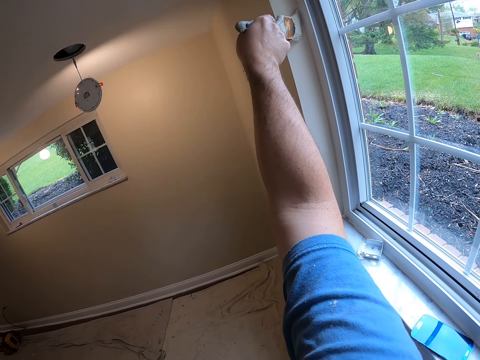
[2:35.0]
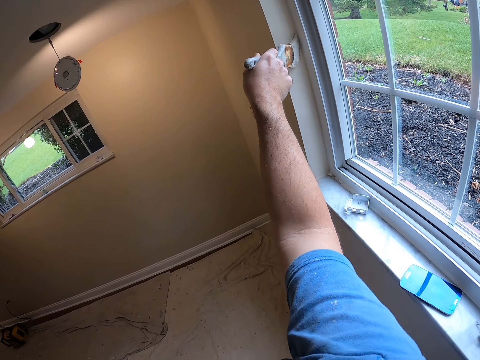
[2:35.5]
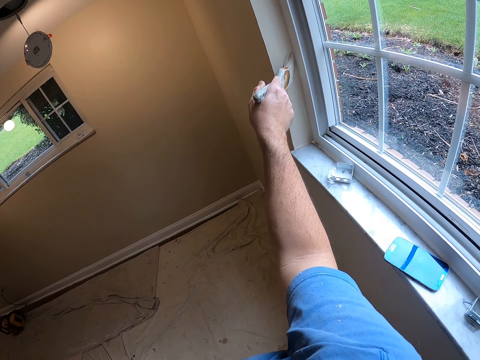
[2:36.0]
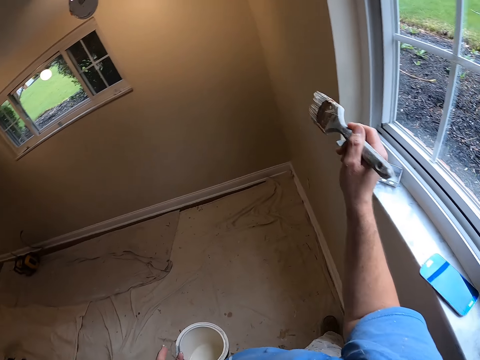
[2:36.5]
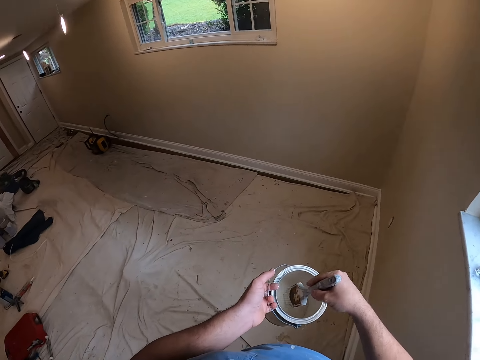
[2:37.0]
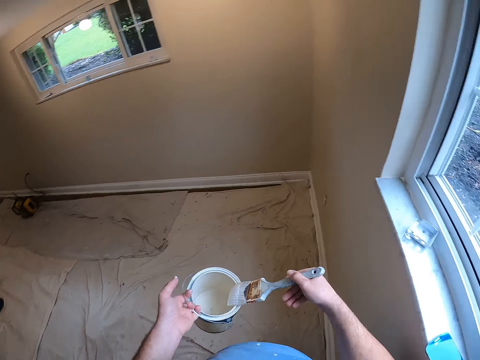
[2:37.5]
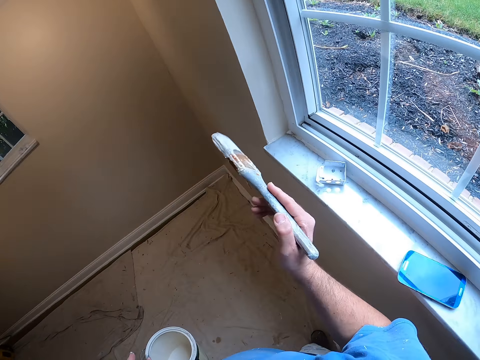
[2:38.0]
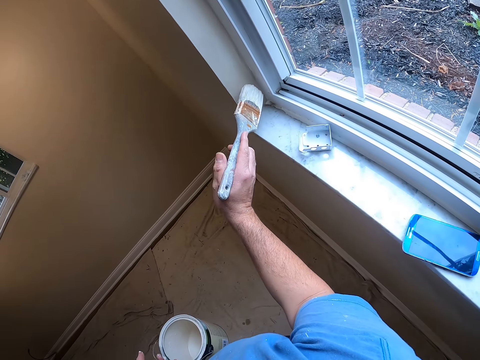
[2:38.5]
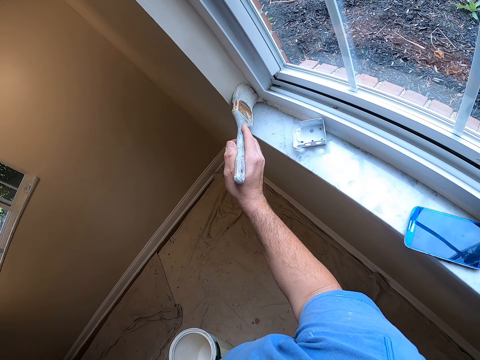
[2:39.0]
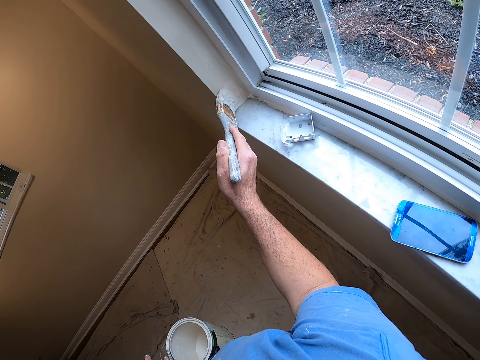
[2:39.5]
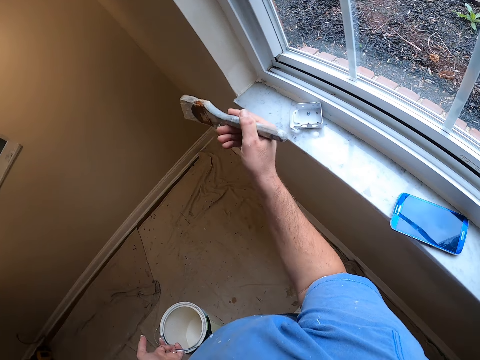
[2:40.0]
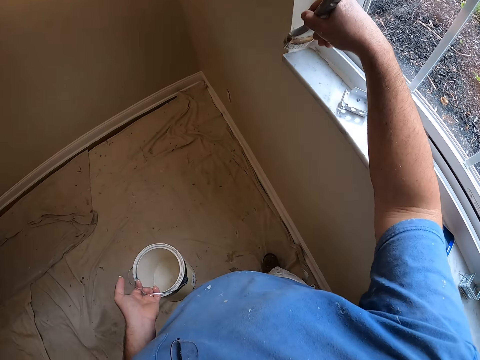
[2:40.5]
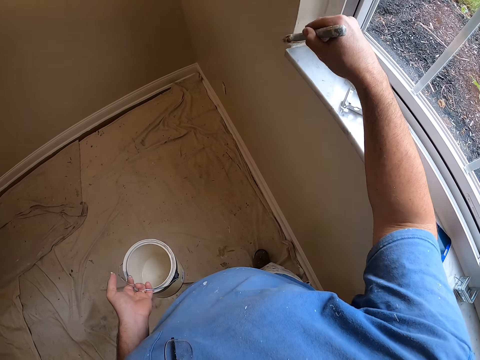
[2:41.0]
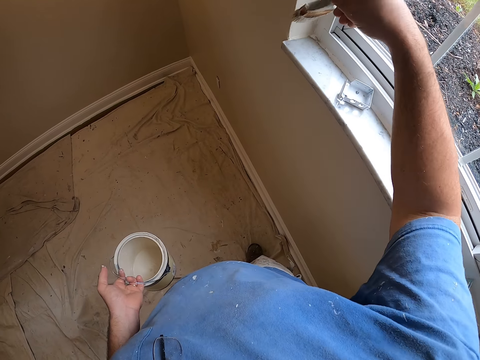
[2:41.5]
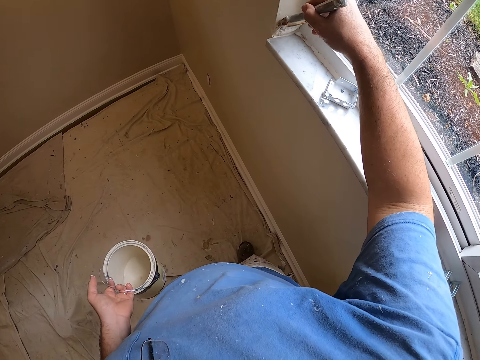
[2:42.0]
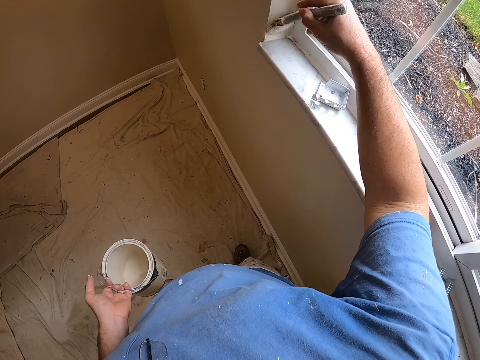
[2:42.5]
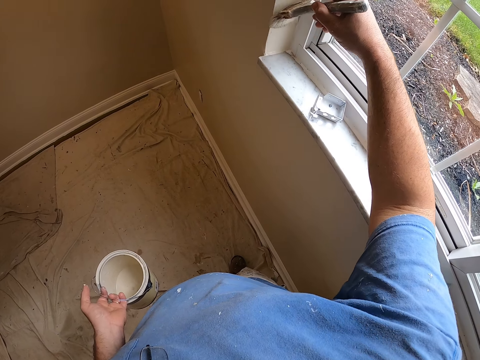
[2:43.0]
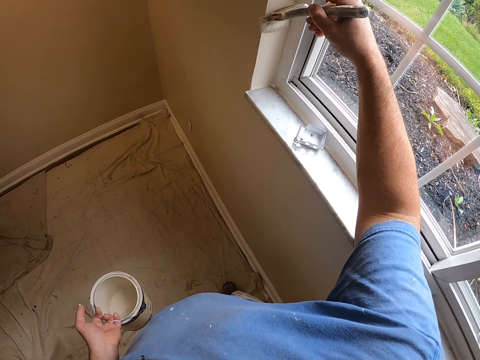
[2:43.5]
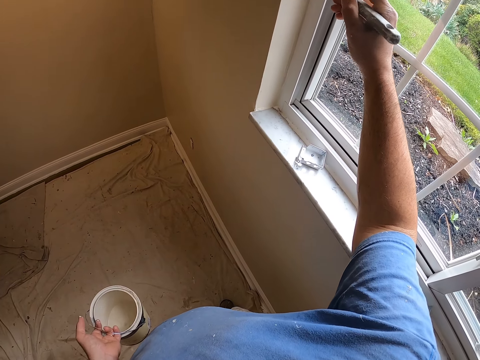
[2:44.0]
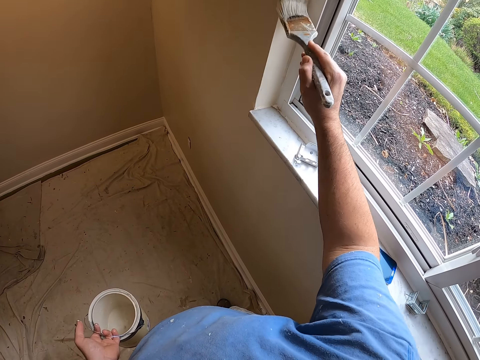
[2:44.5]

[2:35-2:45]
The camera wearer dips the paint brush in the paint container. They paint the wall with the paint brush.

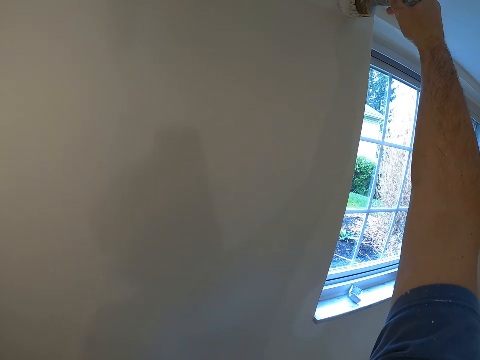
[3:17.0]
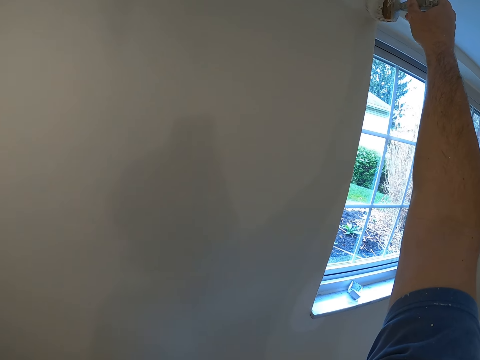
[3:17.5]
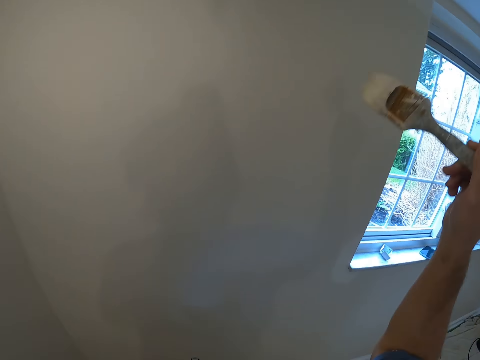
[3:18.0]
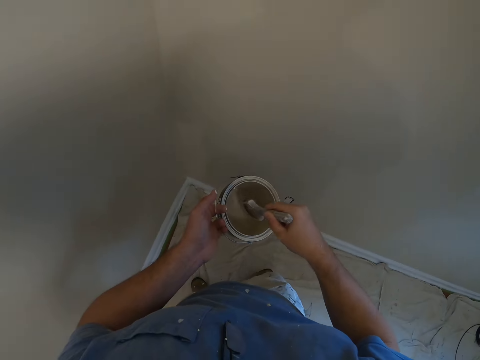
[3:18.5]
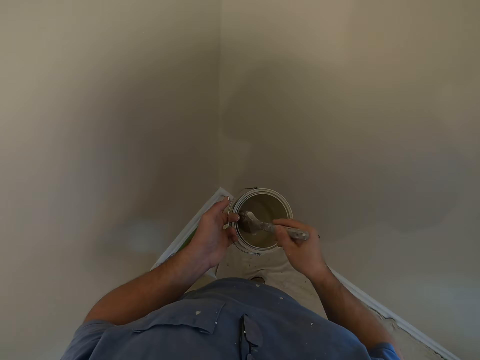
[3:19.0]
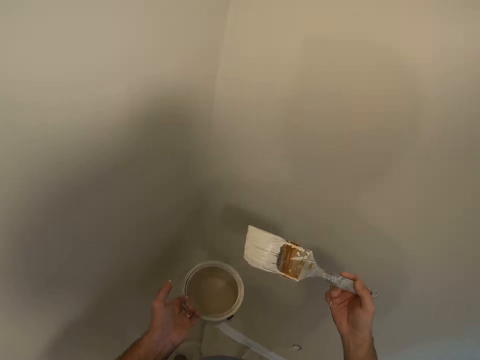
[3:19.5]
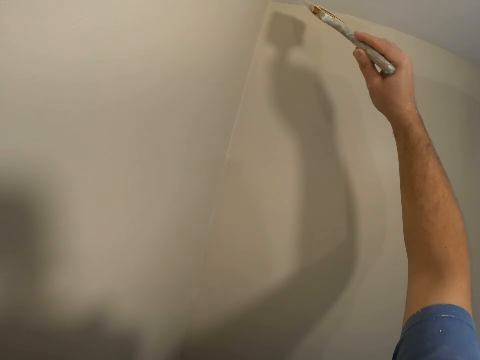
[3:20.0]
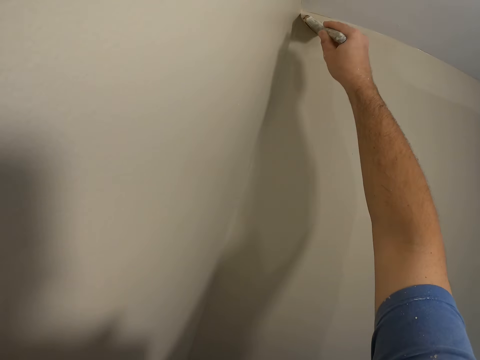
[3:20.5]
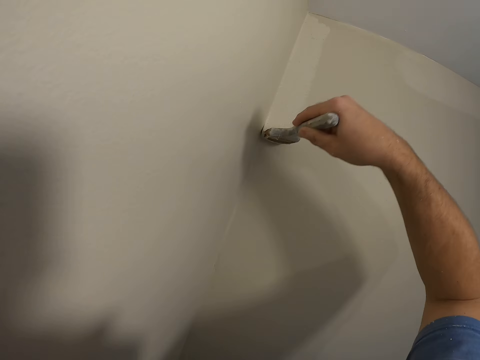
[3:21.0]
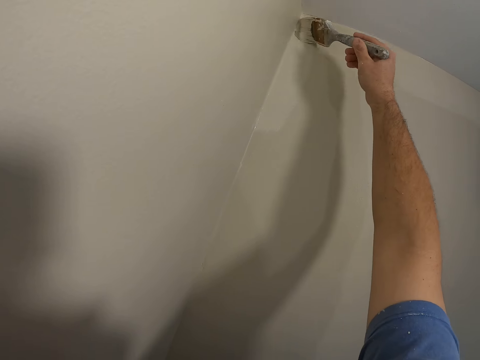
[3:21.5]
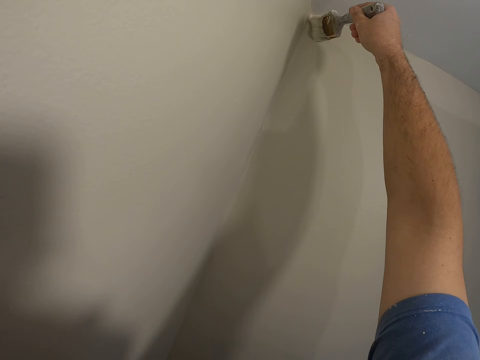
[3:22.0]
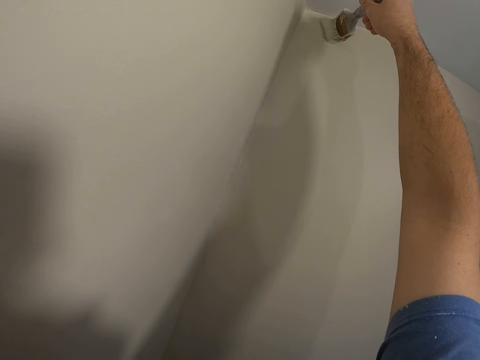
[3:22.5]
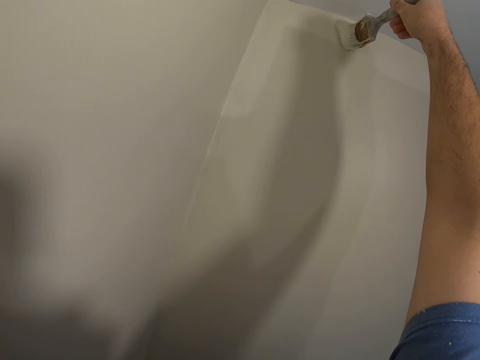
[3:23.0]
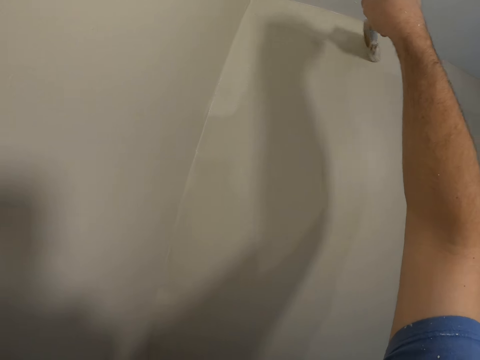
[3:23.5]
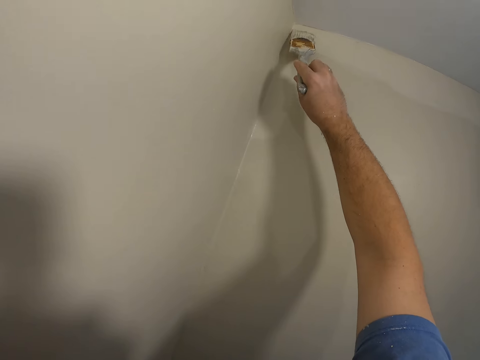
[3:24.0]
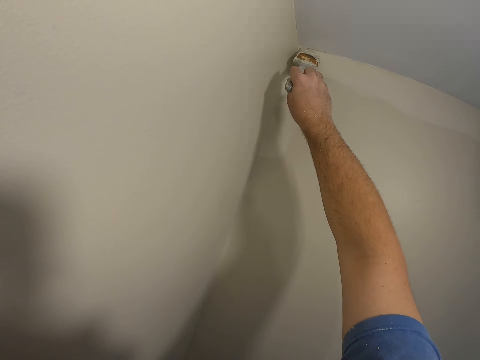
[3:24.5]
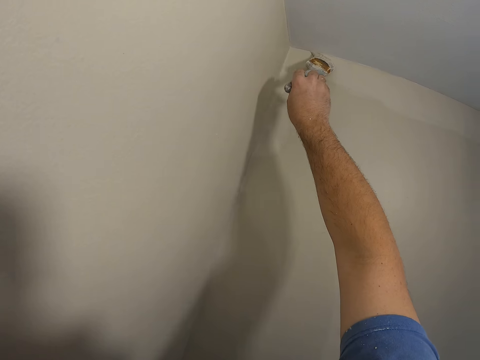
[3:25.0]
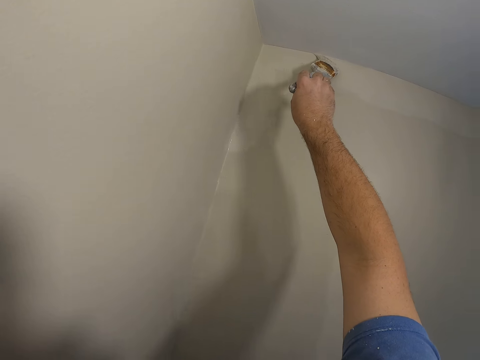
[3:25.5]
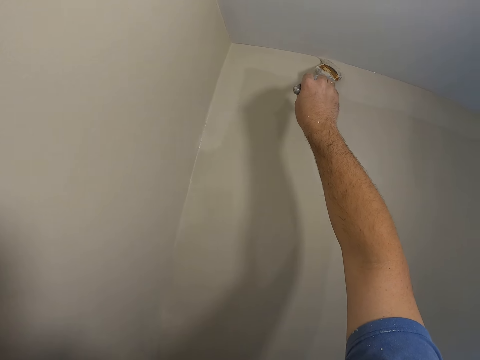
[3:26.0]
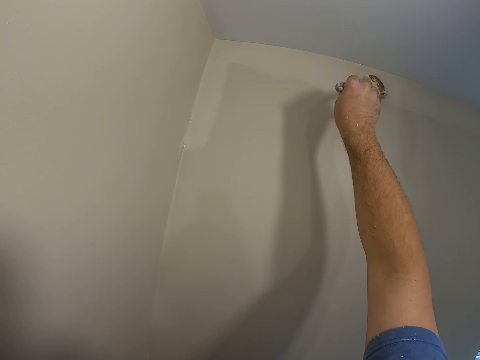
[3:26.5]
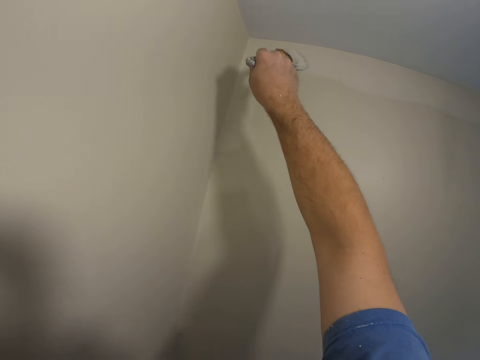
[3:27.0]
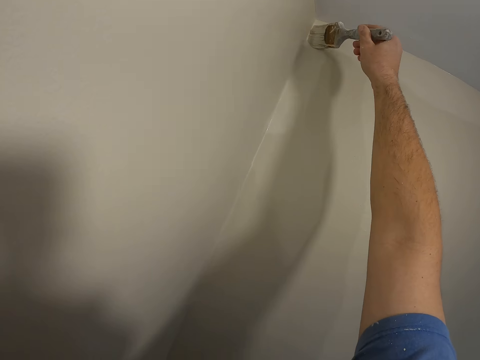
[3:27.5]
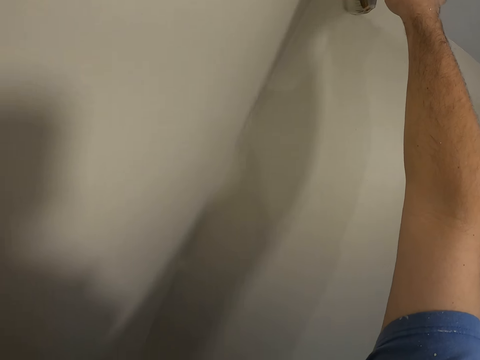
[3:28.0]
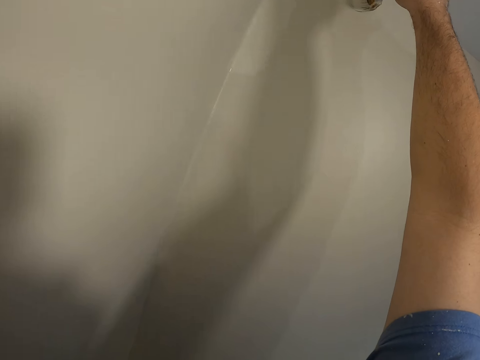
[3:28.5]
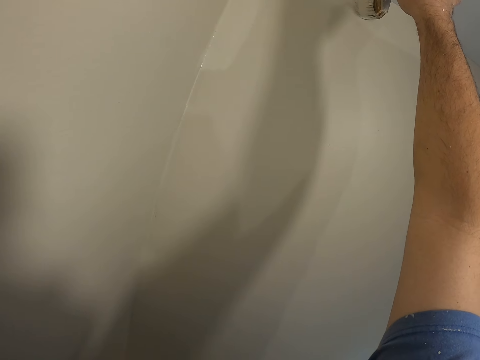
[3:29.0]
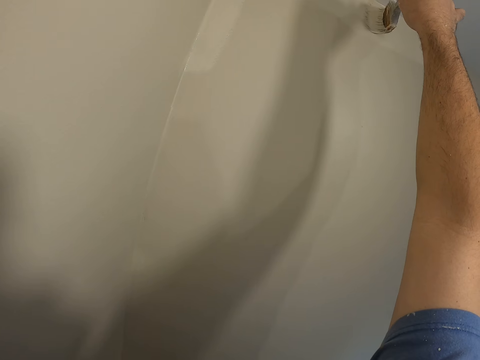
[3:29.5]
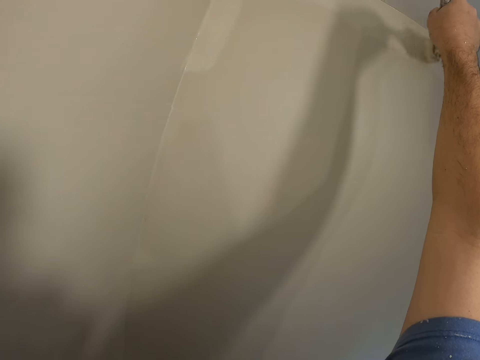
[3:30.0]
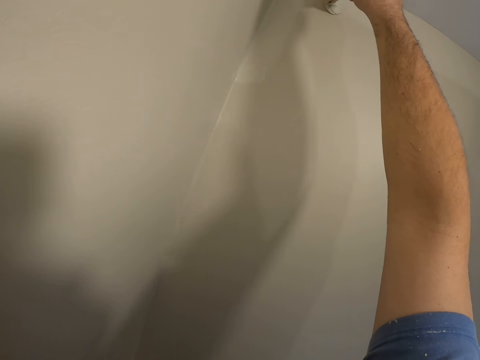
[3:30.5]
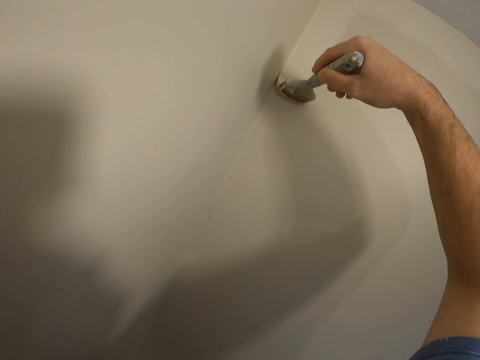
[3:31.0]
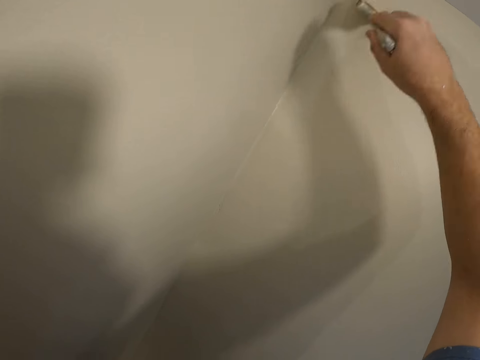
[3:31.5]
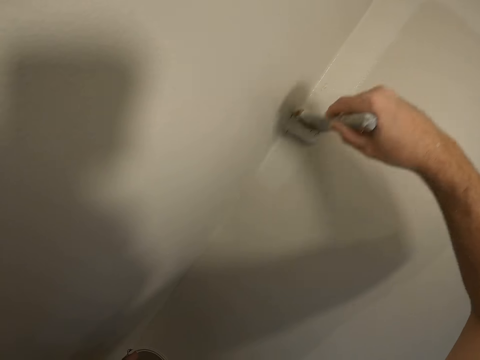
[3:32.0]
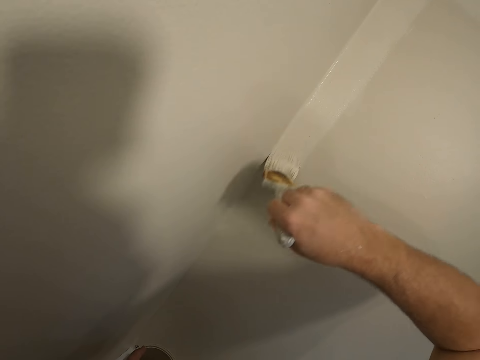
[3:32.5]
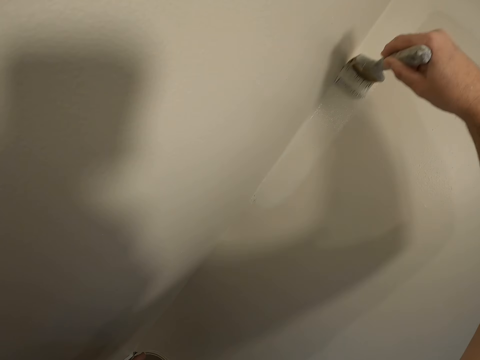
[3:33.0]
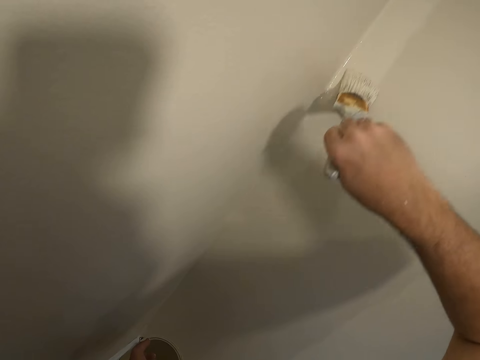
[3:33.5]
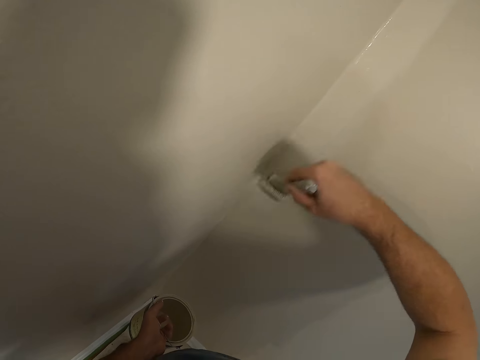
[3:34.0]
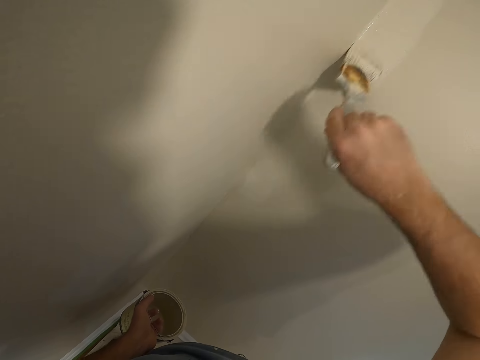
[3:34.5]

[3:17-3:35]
The camera wearer dips the paint brush in the paint container. They paint the wall with the paint brush.
